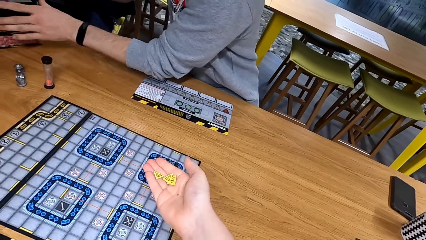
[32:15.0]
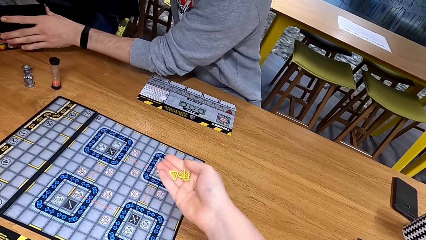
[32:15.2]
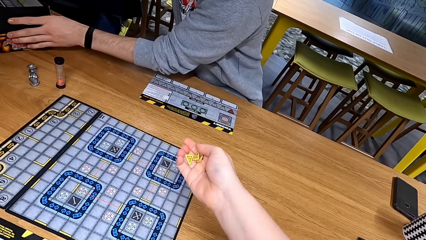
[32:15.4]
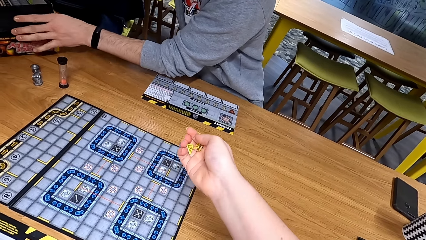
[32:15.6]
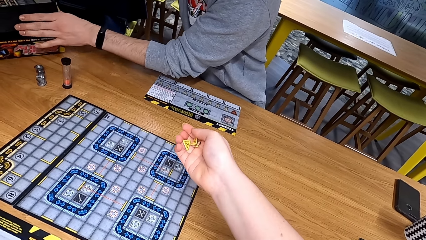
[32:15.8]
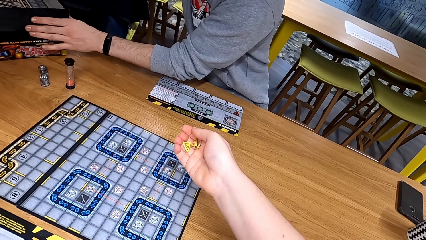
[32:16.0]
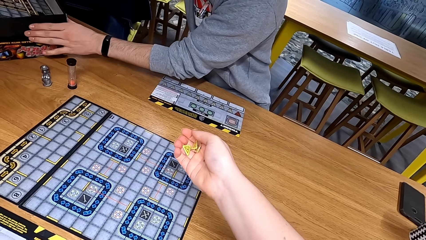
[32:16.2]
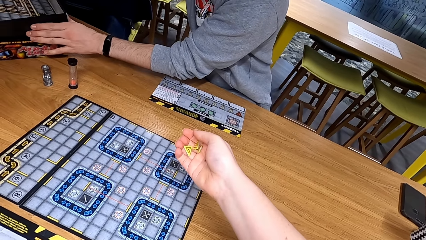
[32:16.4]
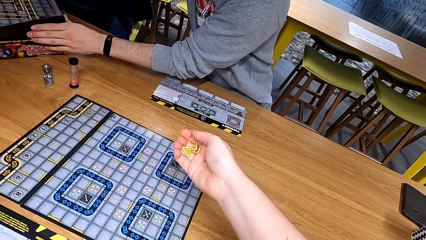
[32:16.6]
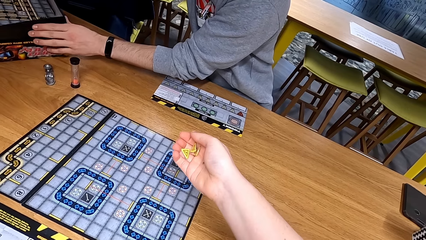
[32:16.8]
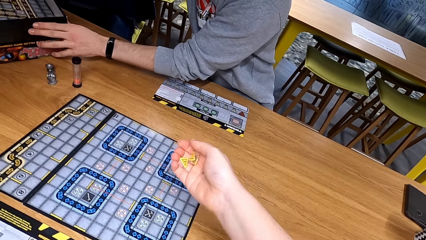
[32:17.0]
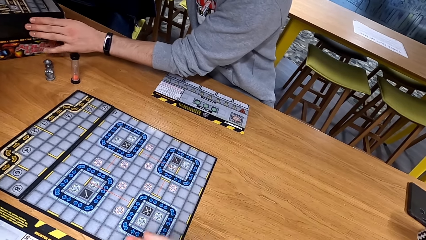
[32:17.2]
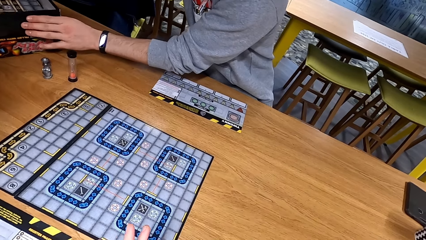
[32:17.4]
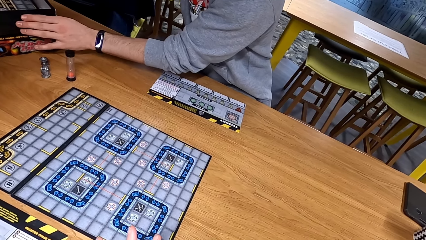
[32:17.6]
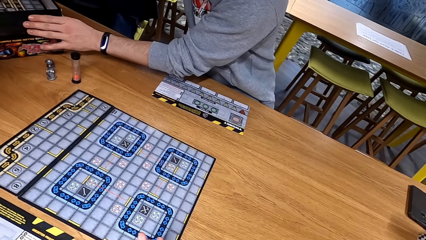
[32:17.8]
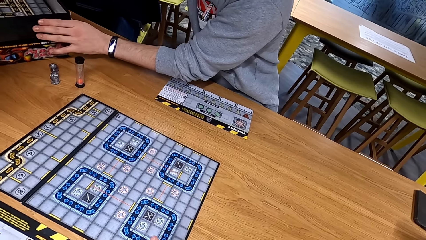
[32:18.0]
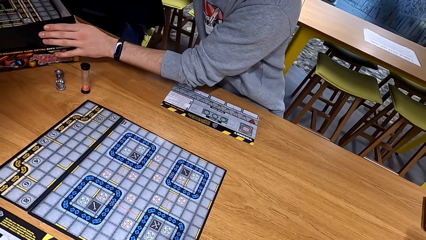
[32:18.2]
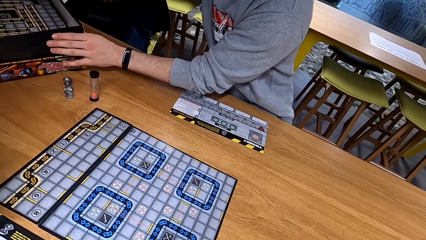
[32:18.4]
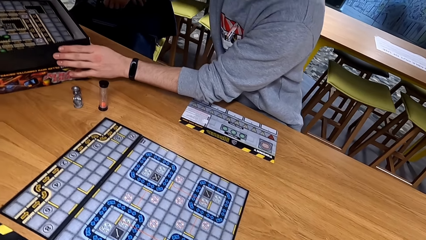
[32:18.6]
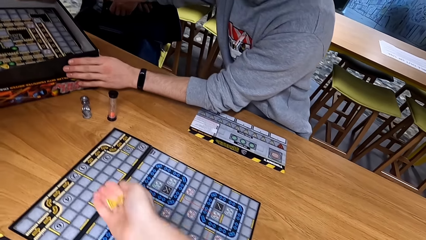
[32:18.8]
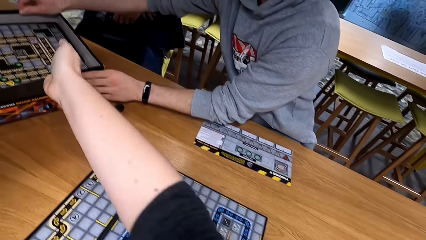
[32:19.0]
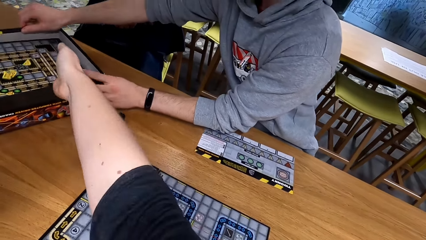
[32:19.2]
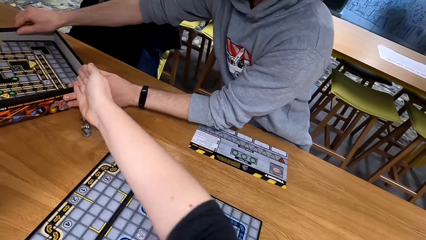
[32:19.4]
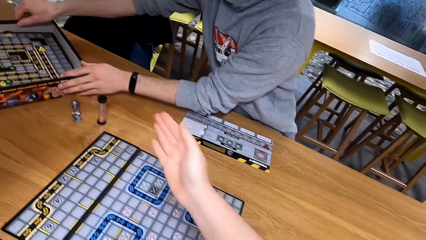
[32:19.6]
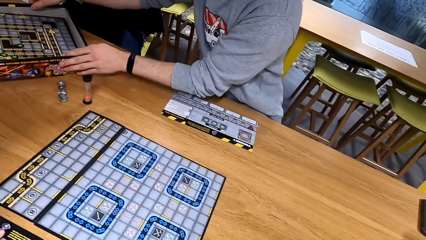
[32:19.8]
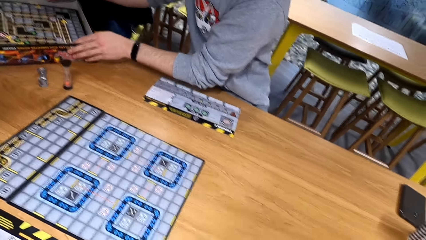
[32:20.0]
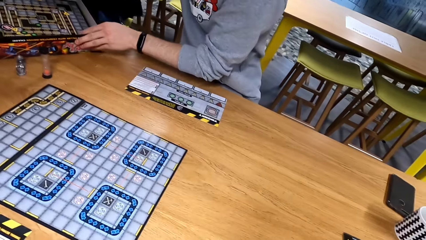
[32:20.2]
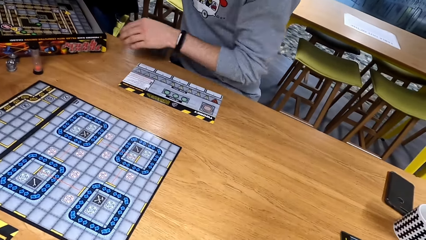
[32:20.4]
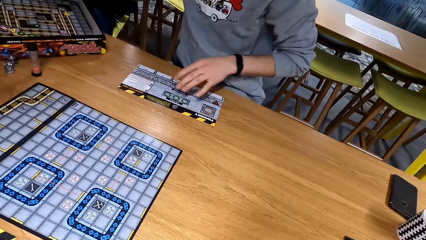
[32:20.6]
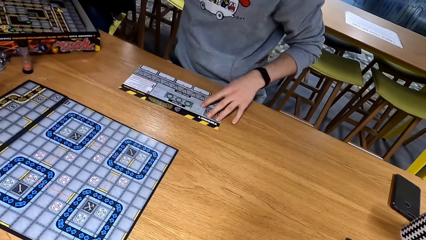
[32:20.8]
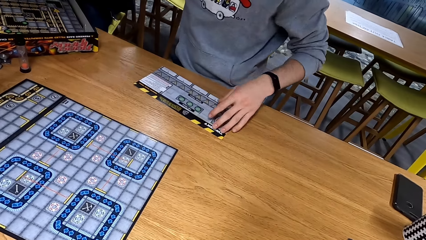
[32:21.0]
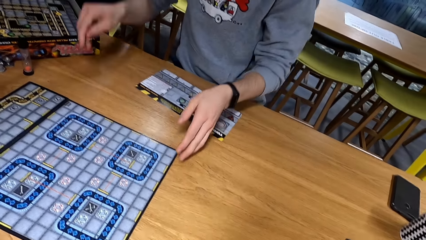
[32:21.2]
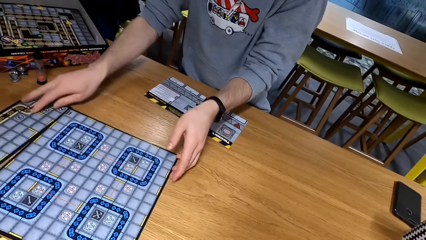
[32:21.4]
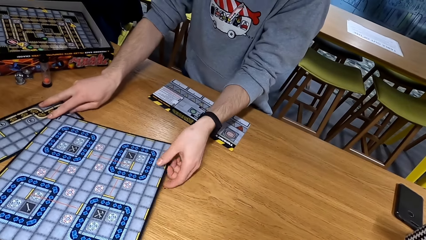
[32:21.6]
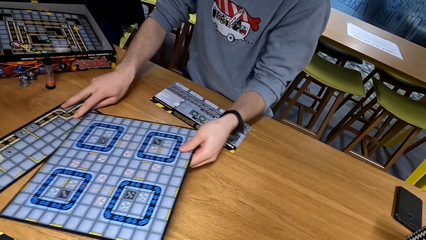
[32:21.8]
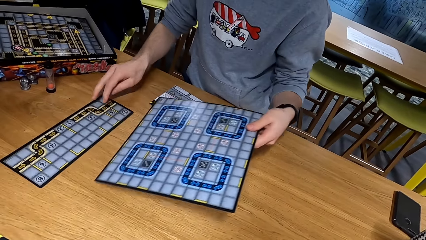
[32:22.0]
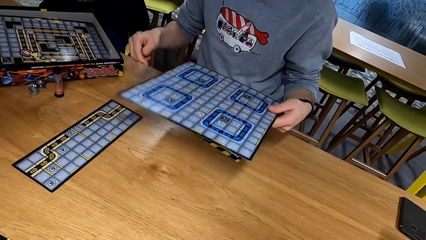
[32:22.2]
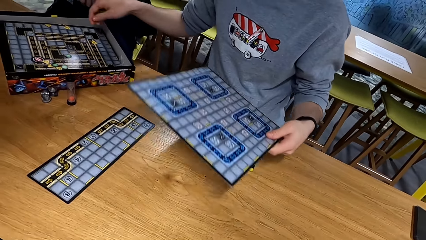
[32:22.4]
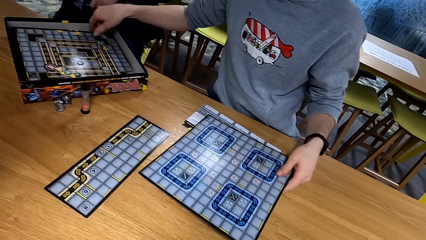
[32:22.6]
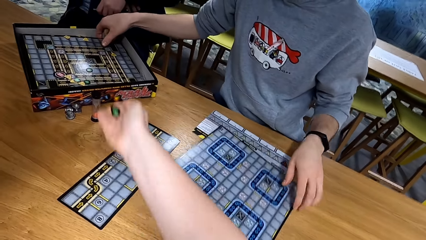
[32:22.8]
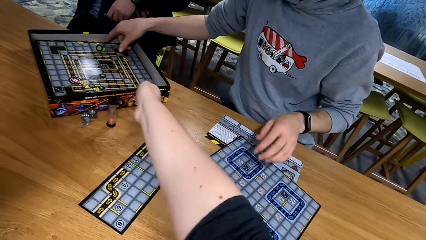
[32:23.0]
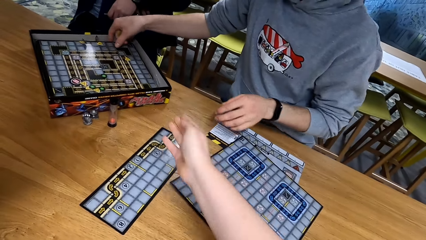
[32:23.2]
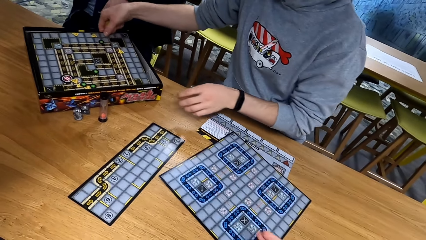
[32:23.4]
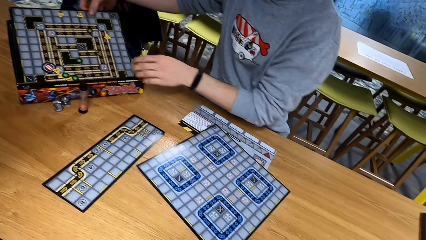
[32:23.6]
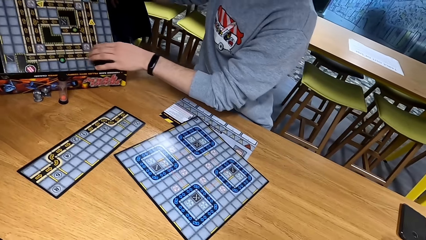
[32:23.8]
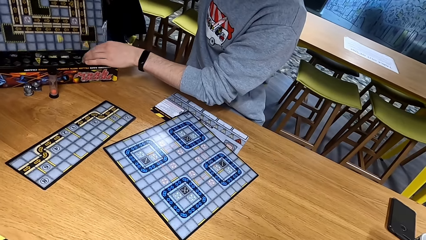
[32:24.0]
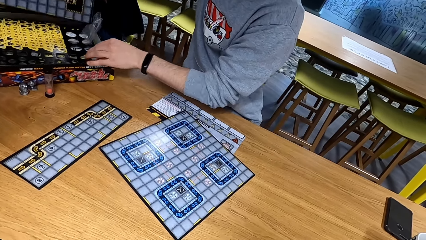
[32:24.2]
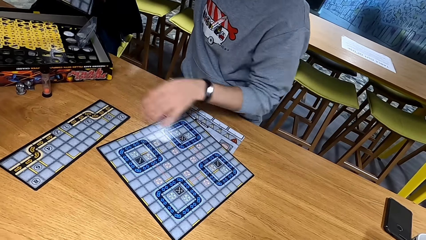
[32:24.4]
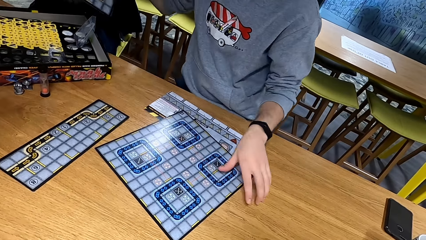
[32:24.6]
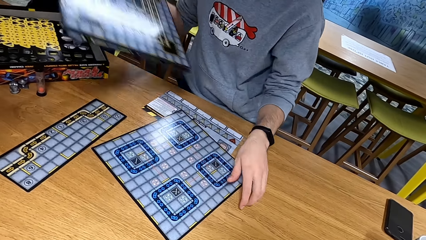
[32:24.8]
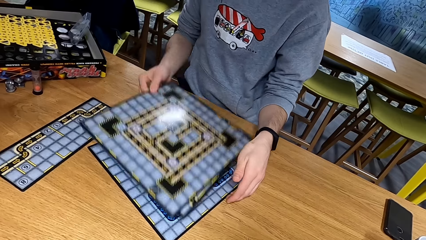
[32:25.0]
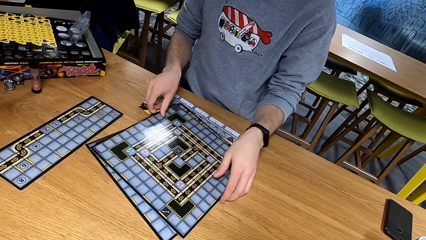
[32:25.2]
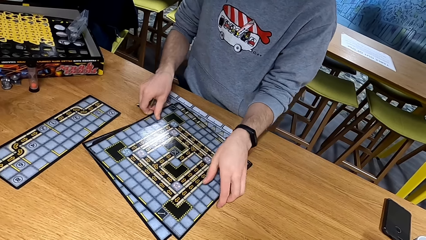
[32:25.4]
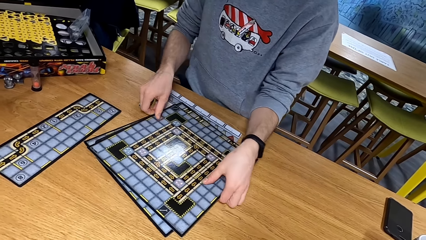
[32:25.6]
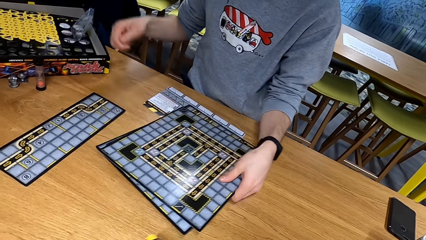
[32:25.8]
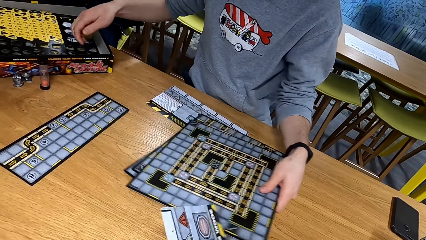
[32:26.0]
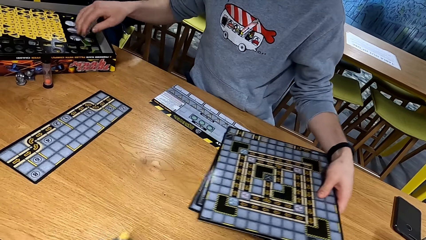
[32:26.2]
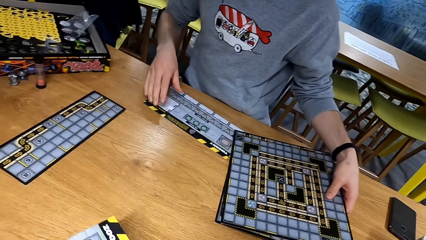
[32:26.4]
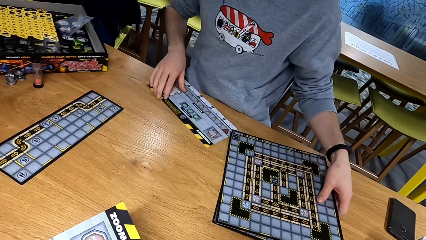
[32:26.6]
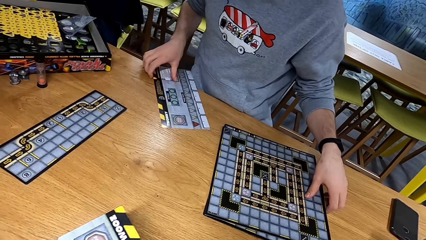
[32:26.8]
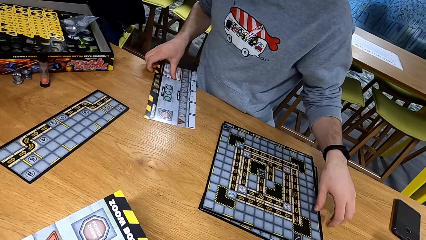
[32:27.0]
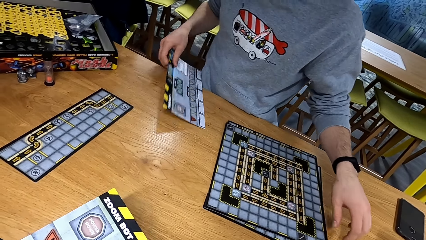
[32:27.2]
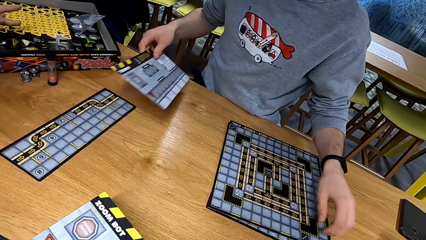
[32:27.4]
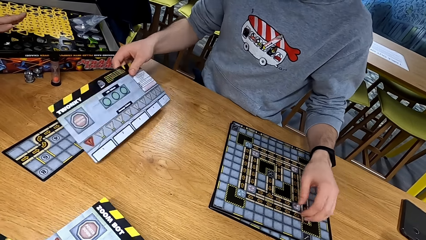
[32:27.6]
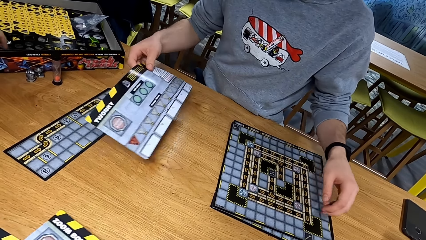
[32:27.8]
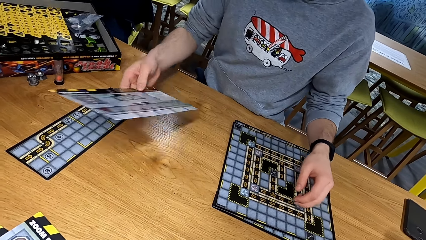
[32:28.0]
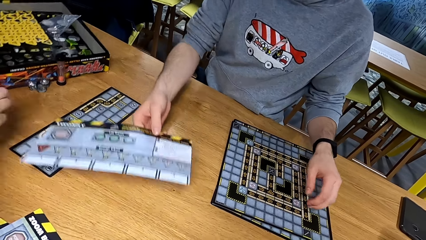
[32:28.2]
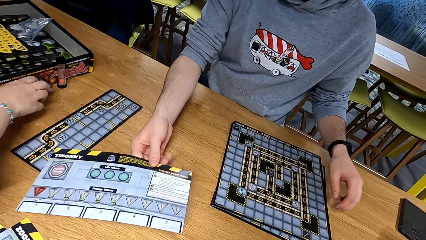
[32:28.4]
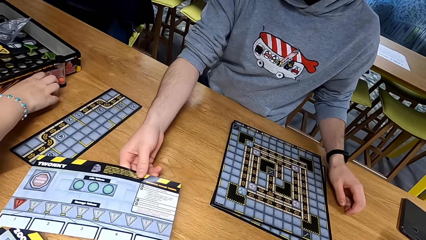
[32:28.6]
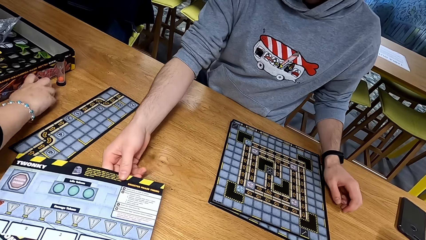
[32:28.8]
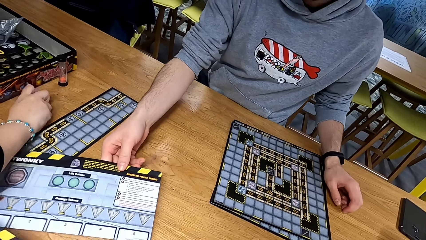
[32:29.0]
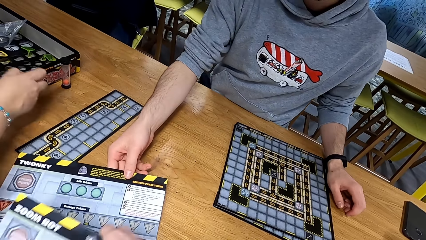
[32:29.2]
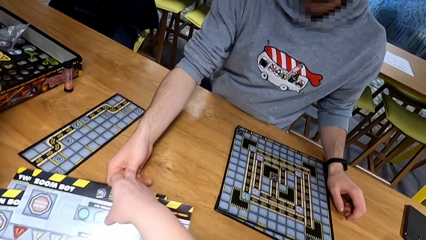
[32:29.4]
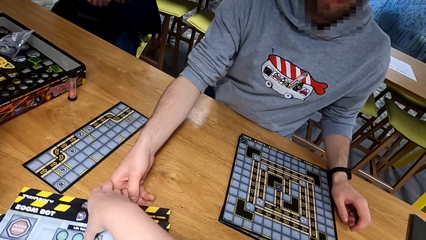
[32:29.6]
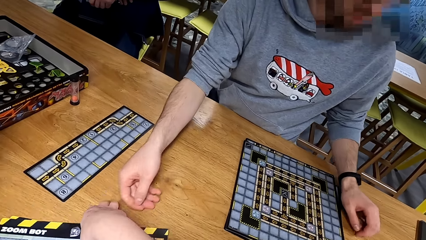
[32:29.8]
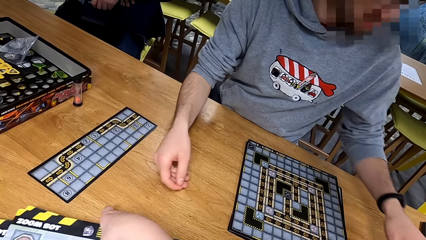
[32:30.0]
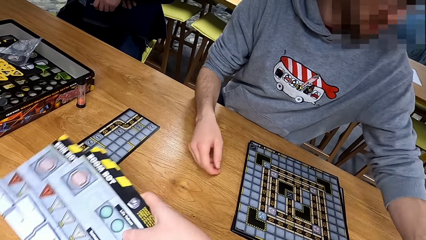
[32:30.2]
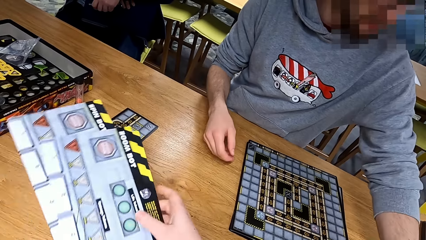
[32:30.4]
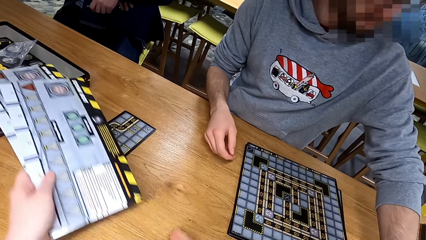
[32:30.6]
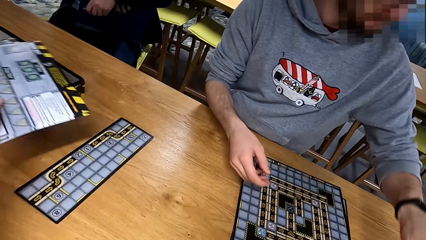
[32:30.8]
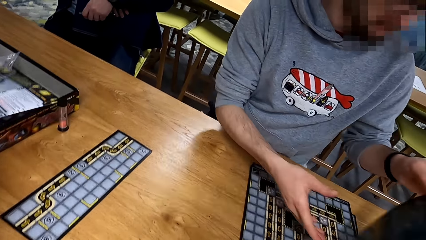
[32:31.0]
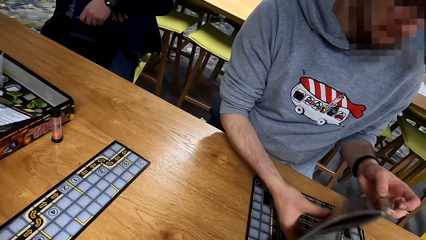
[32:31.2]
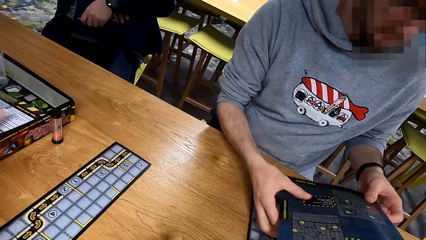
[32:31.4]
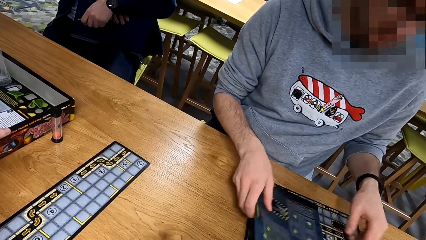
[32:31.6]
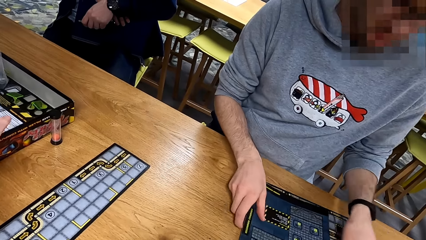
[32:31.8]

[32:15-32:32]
The camera wearer puts something on the hands. They hold something. A man holds a box. The man moves the box. The camera wearer throws something to the box. The man moves the box. He takes the boards and moves the board. The camera wearer throws something. The man puts the board on the table and puts the boards together. The camera wearer picks up the boards.
